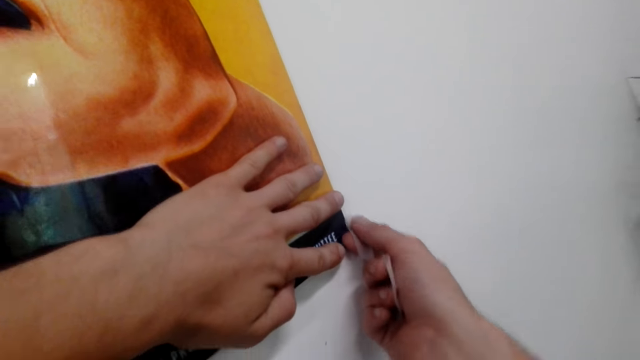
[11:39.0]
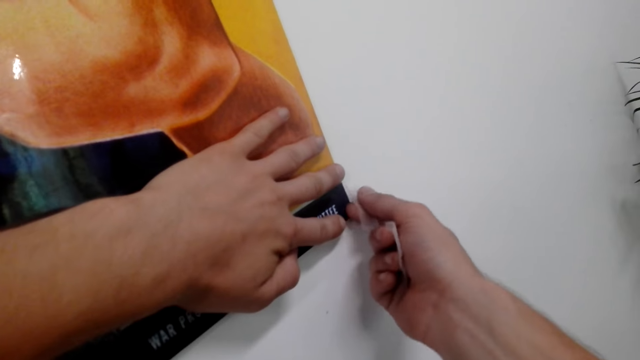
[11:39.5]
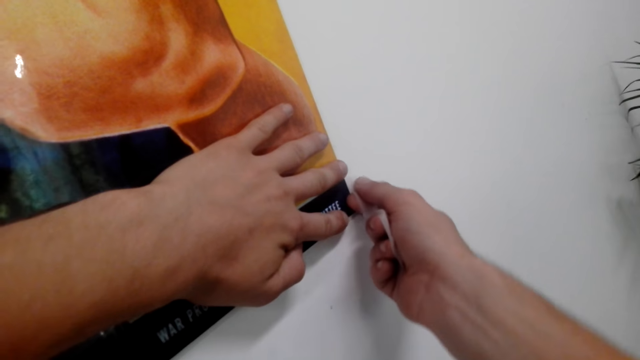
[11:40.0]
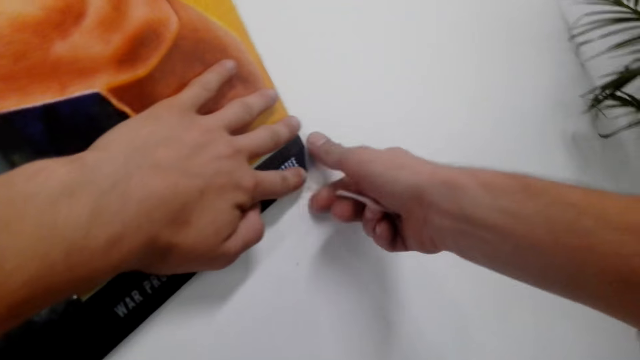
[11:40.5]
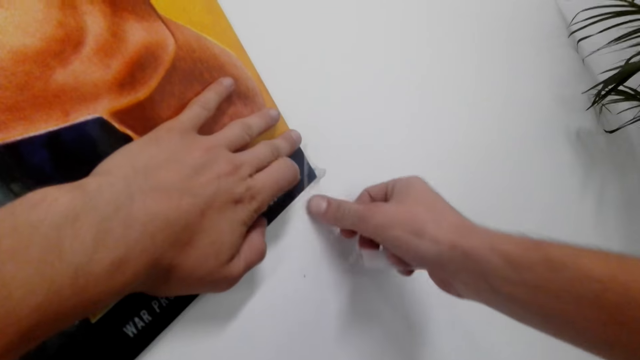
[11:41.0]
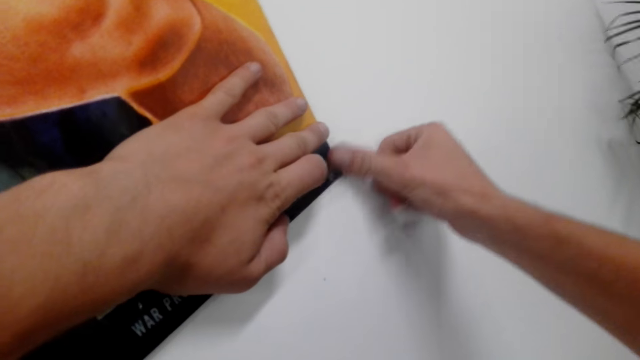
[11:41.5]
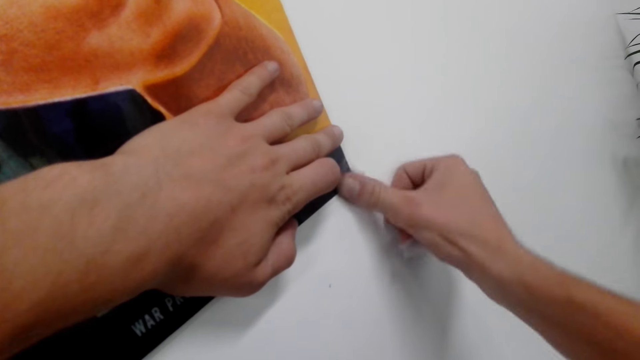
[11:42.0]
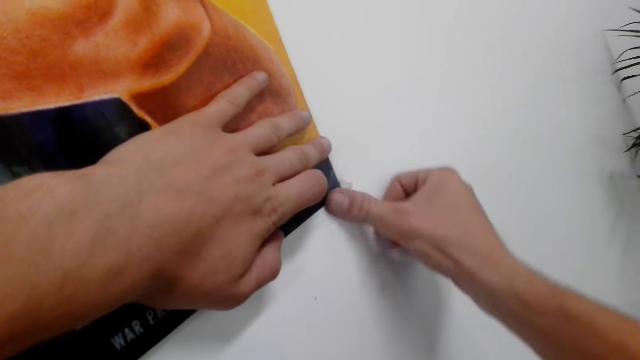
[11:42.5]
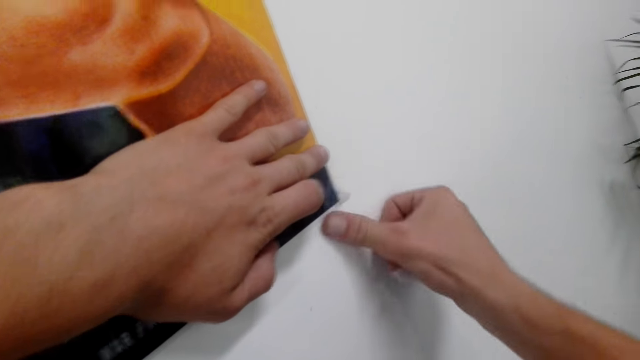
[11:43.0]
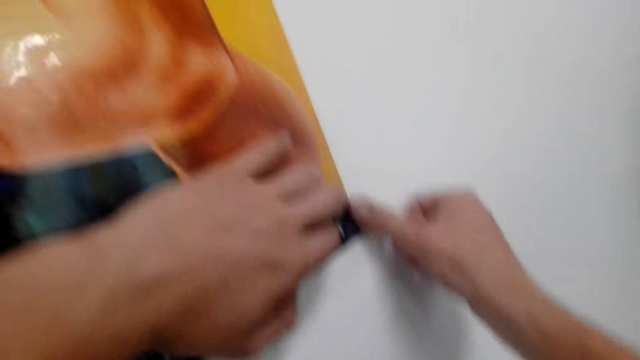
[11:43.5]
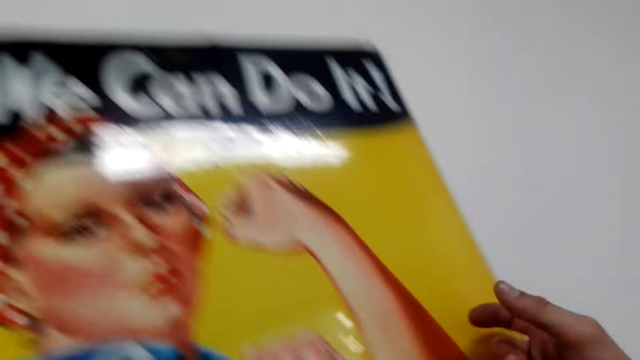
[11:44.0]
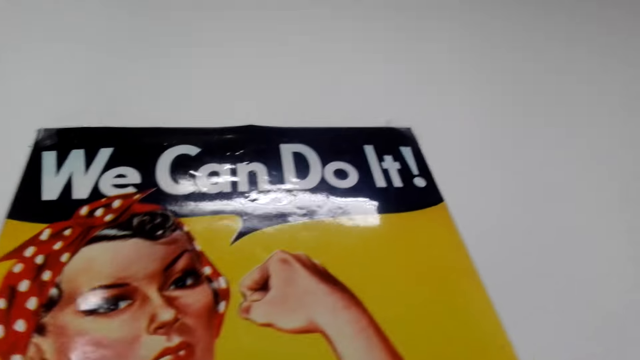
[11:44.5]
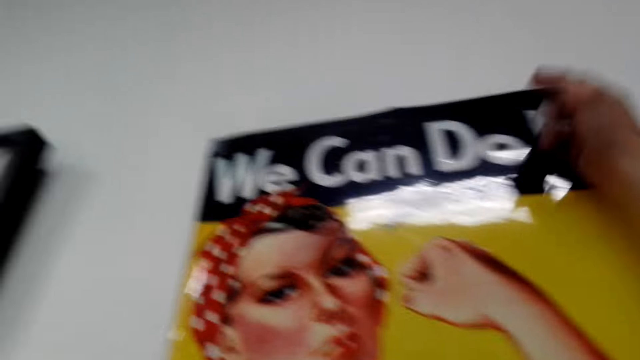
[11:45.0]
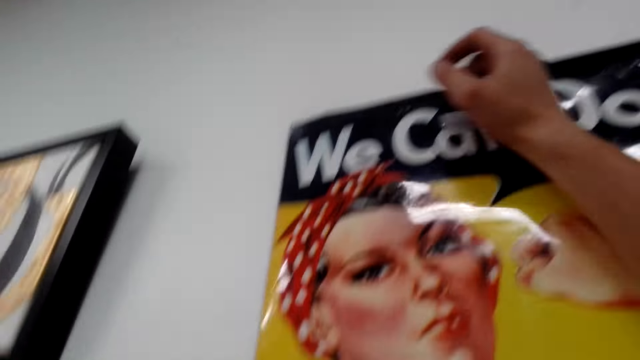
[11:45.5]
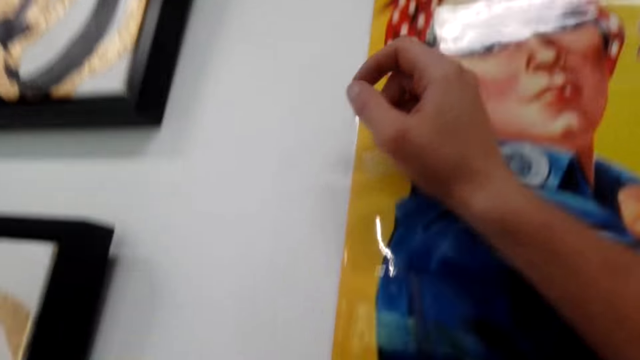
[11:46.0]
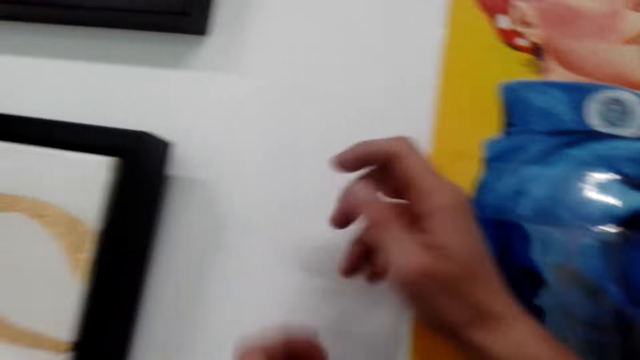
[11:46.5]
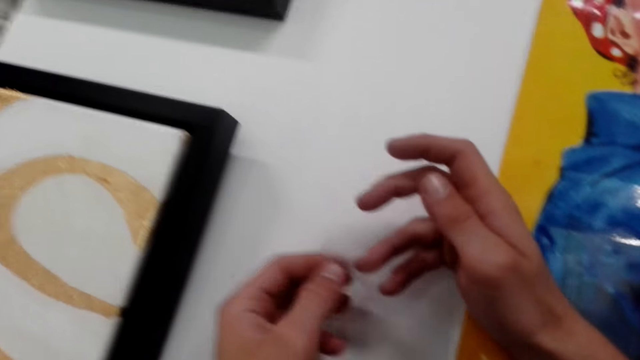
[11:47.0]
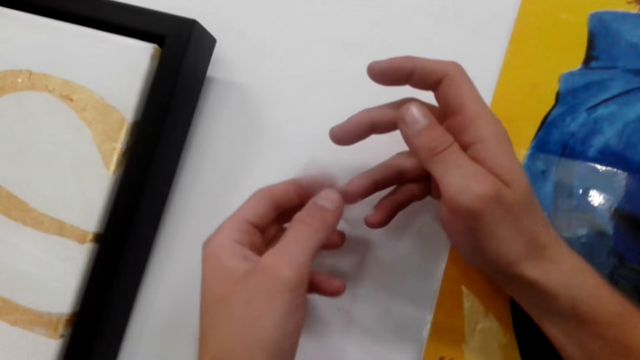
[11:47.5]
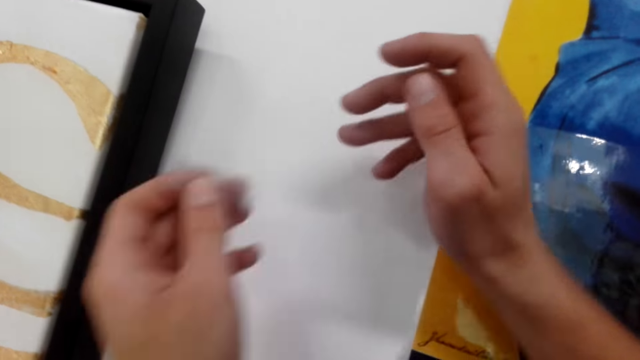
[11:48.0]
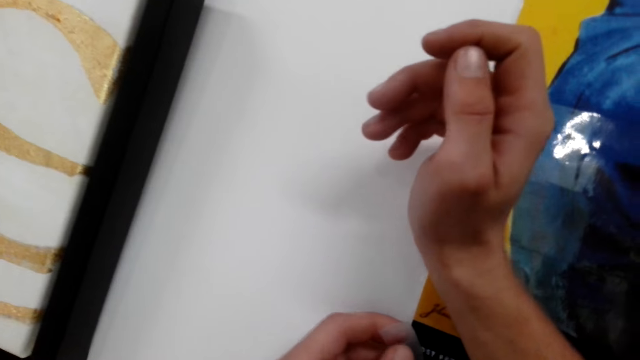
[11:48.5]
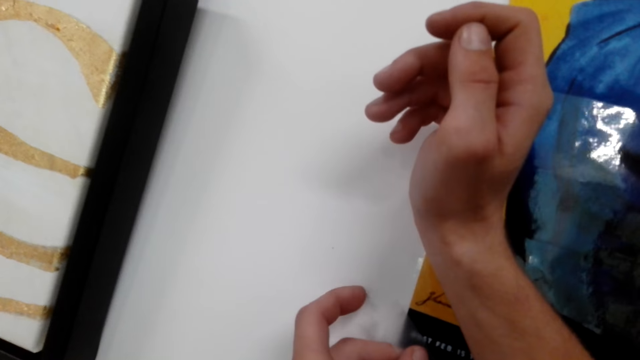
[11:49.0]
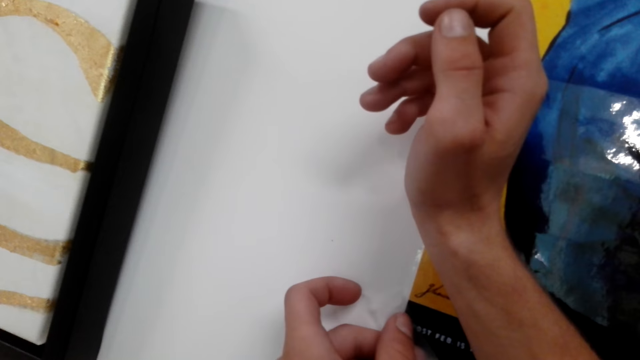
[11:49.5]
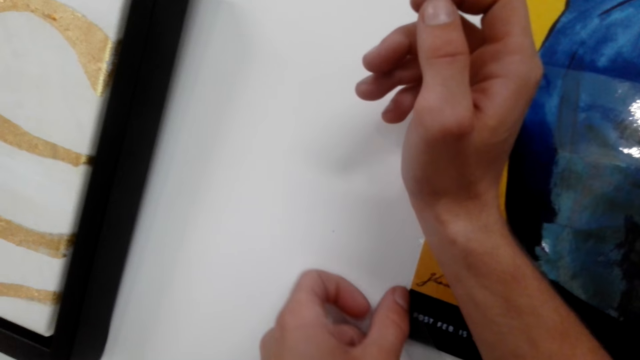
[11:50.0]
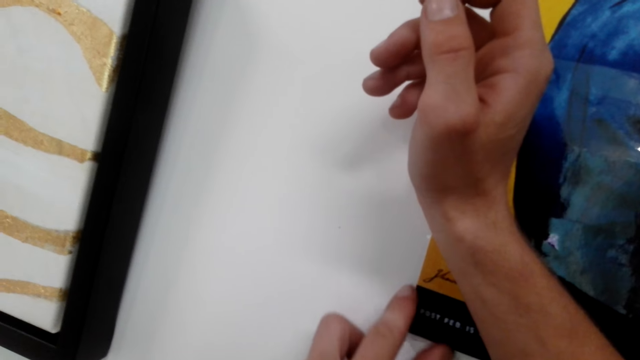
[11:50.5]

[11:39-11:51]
The camera wearer puts the seal tape or cello tape with his right hand on the wall and portrait art or wall art paper. He fixes the cello tape well. He looks on the wall art paper. He fixes the cello tape on the upper part of the wall art paper. He touches the portrait art with his right hand. He removes his hand from the wall art paper. He picks up the seal tape with his left hand. He removes the cello tape on a fingertip. He puts the seal tape with his left hand on the wall and portrait art, on the wall art paper.

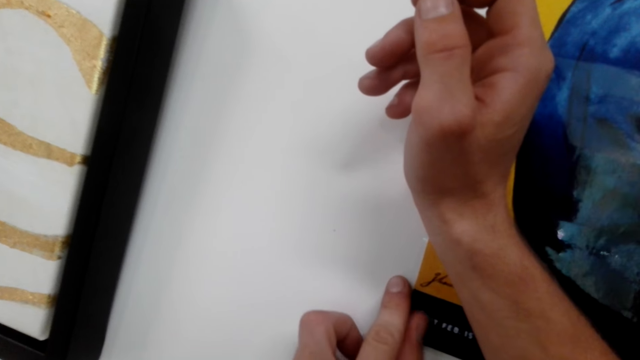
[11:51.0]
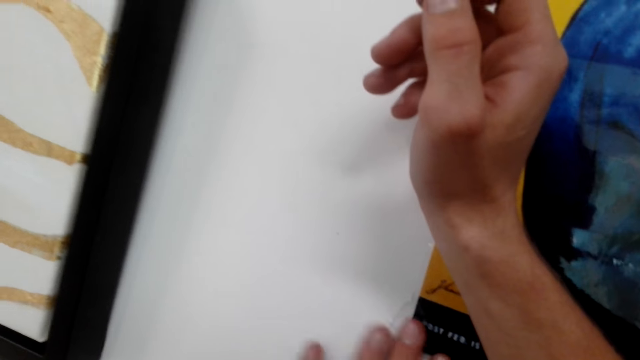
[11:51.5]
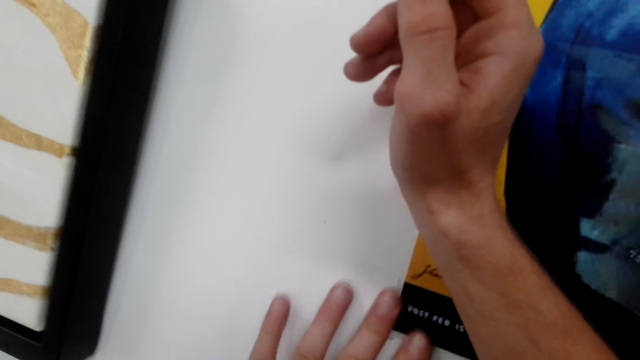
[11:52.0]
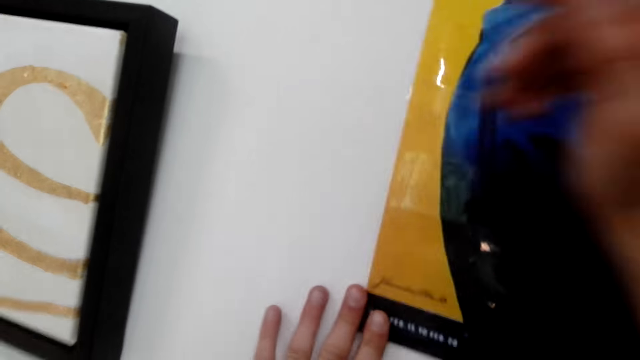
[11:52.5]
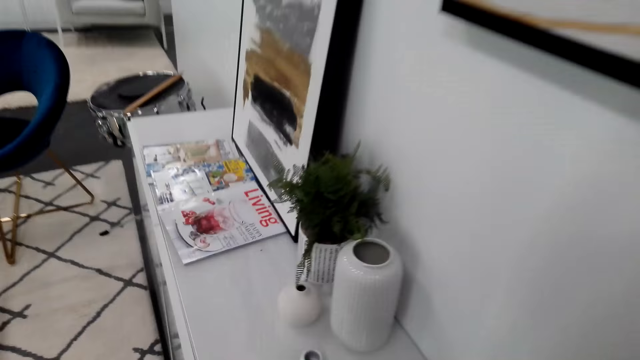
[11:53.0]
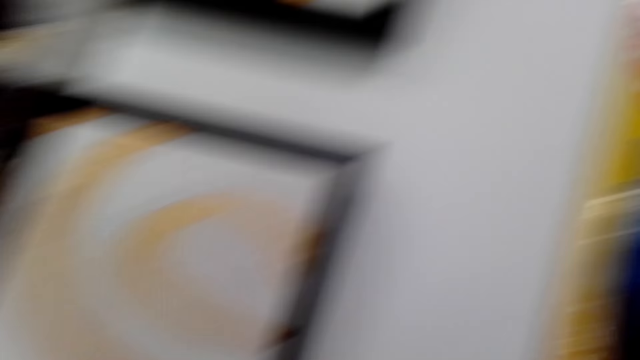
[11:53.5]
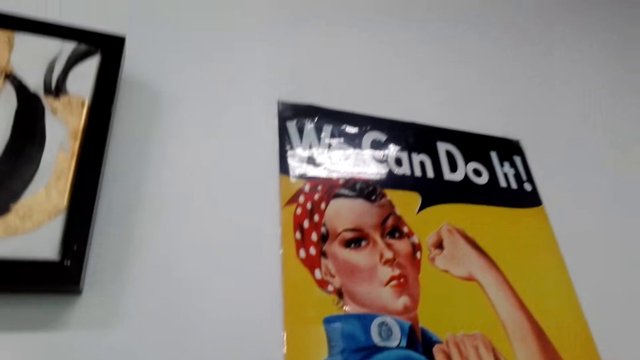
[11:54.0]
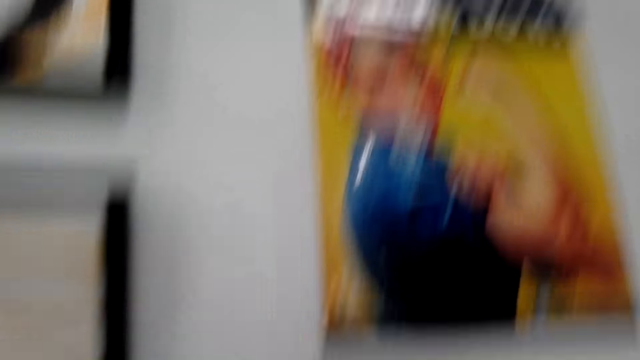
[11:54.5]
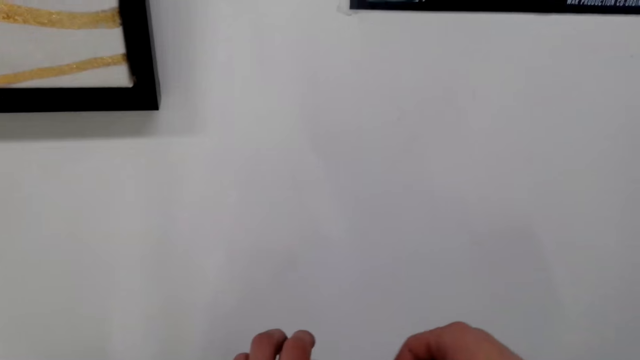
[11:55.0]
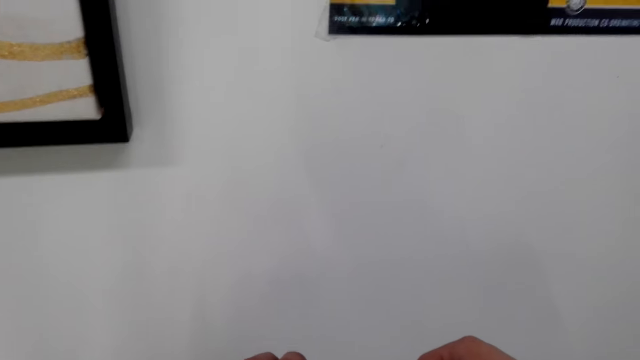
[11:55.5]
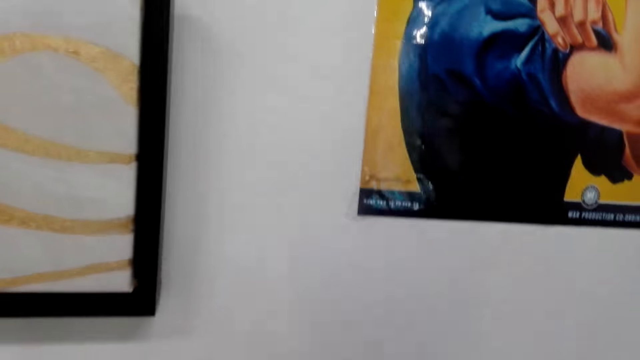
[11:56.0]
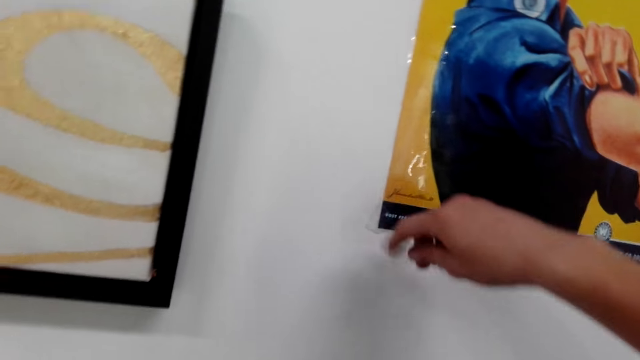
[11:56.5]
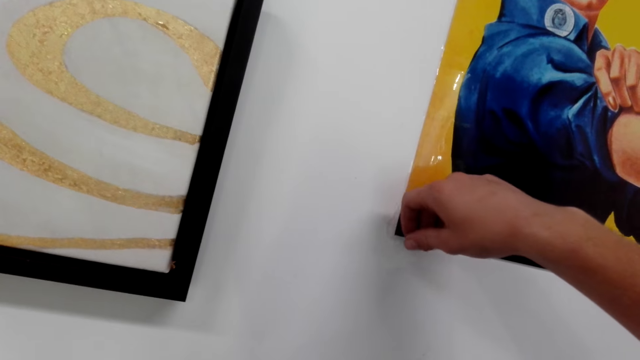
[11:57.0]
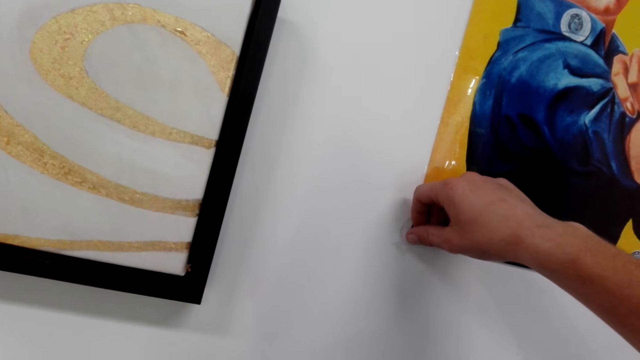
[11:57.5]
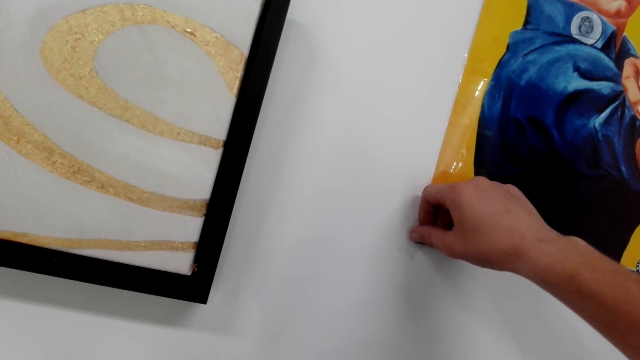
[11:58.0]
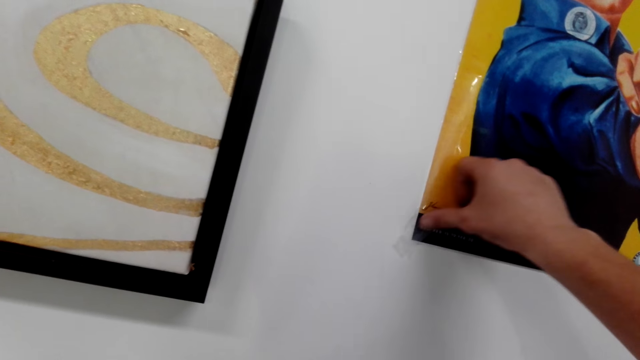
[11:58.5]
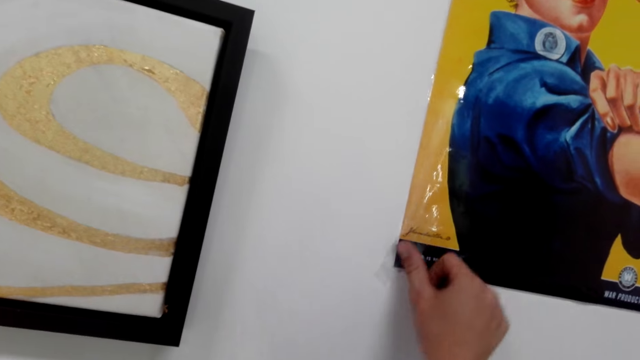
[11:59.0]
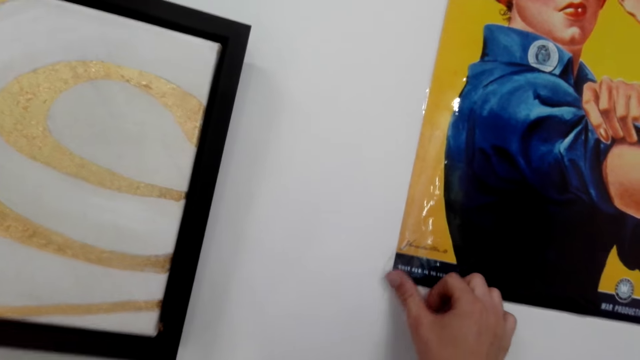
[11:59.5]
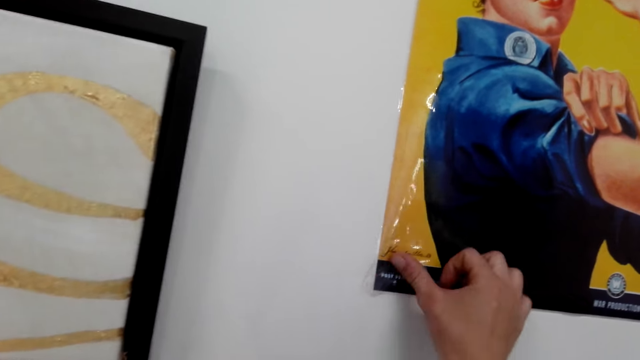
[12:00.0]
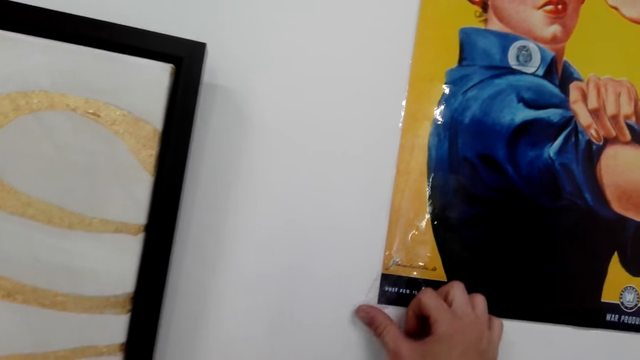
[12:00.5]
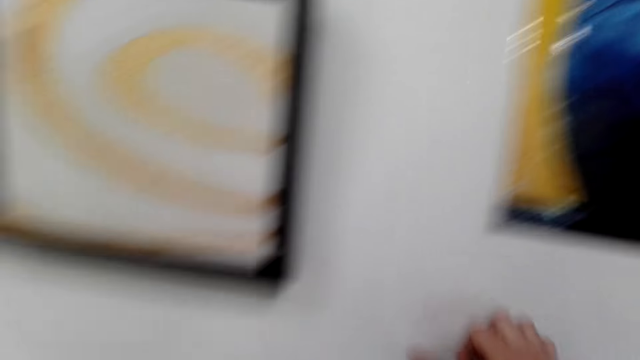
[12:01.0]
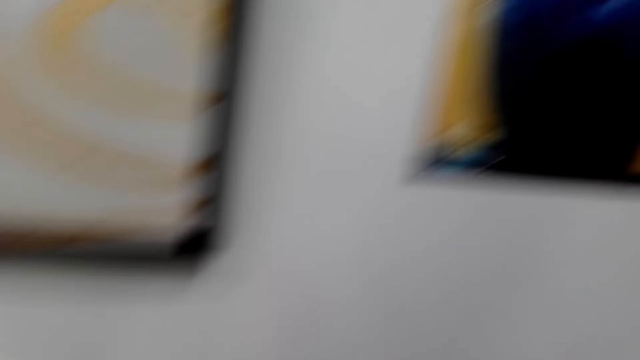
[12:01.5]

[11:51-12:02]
The camera wearer fixes the cello tape or seal tape well. He looks around. He holds the seal tape with his both hands. He cuts the seal tape. He puts the seal tape with his right hand on the wall and portrait art or wall art paper, on the lower part of the wall art paper. He fixes the cello tape well.
